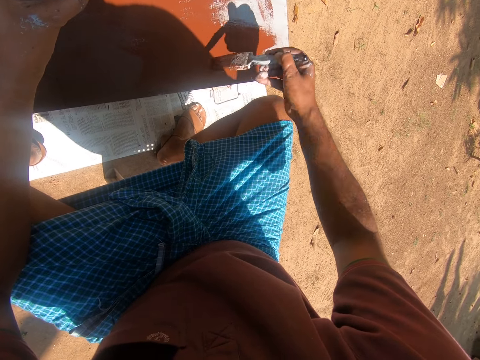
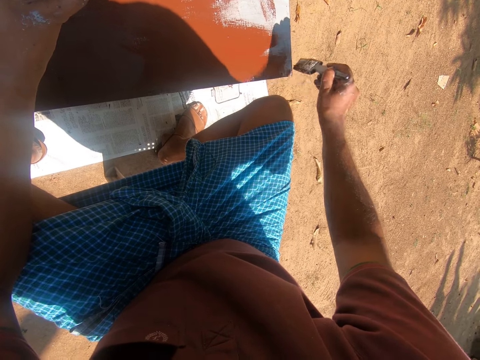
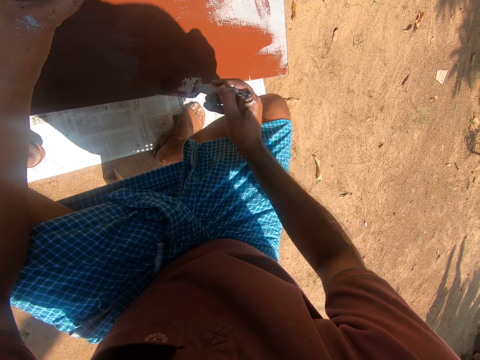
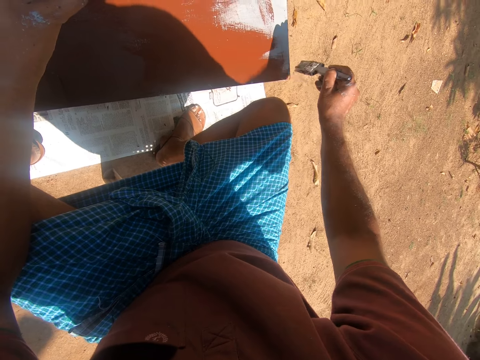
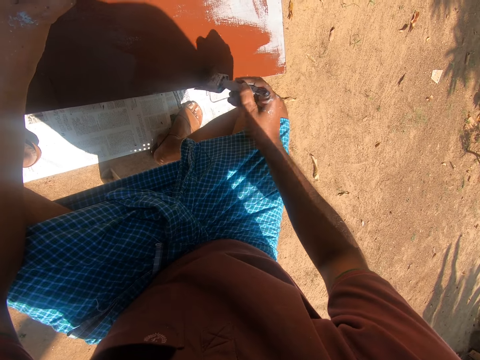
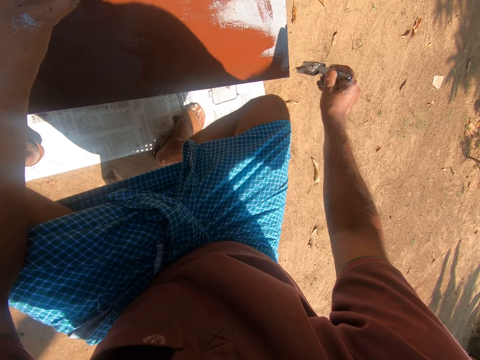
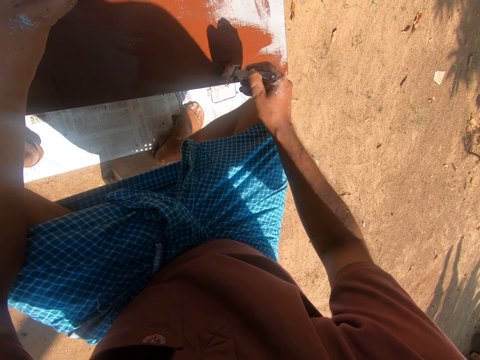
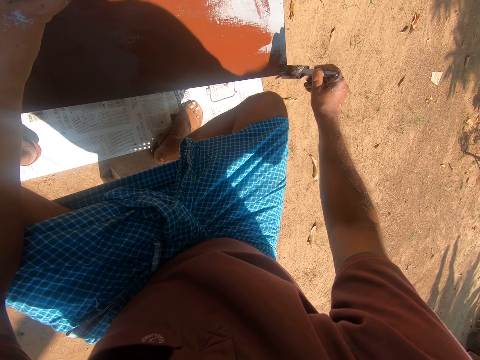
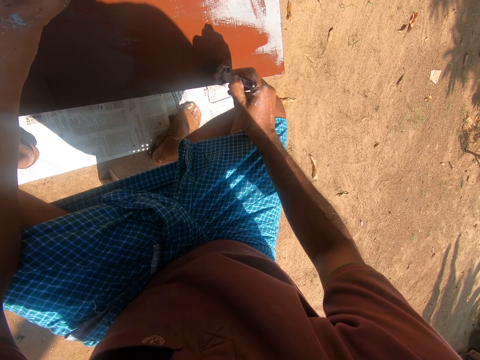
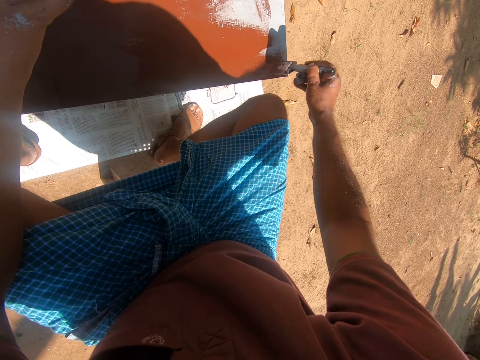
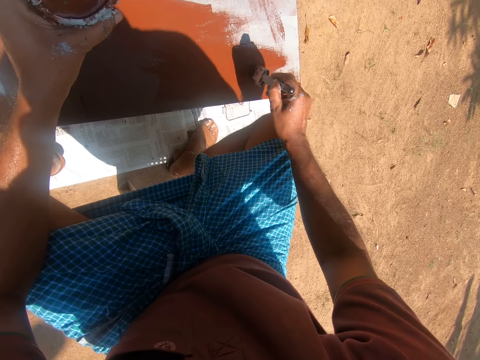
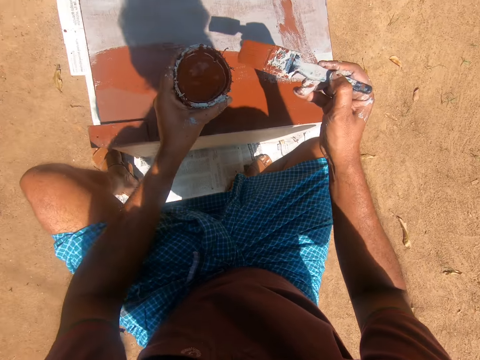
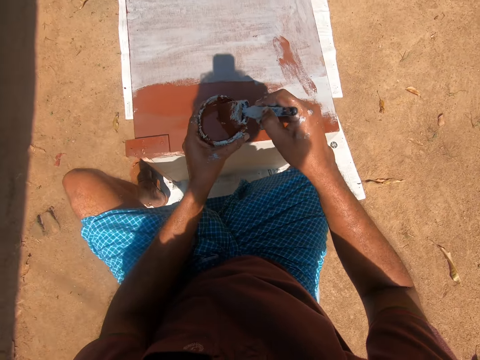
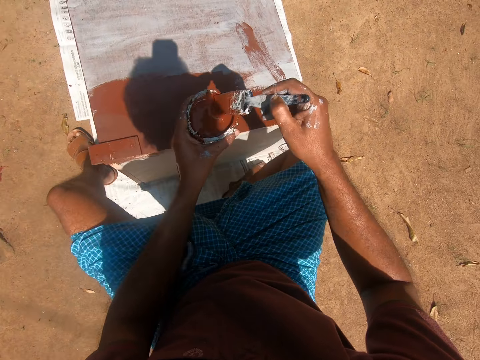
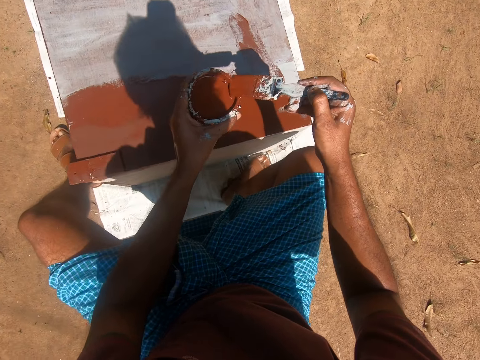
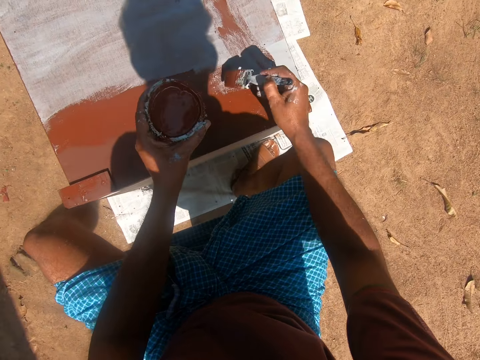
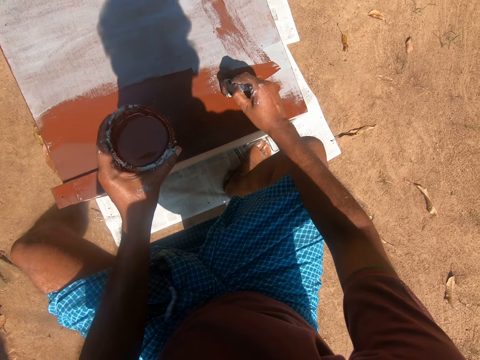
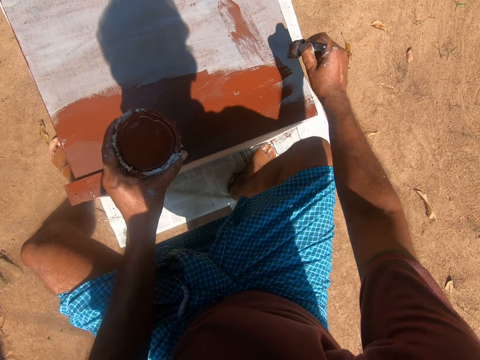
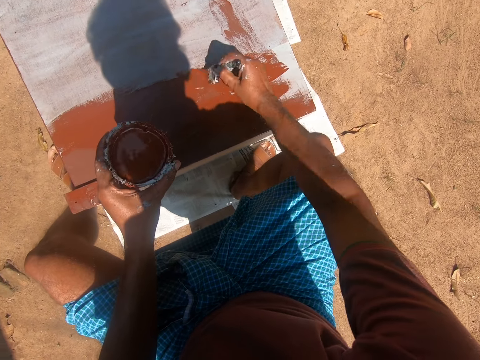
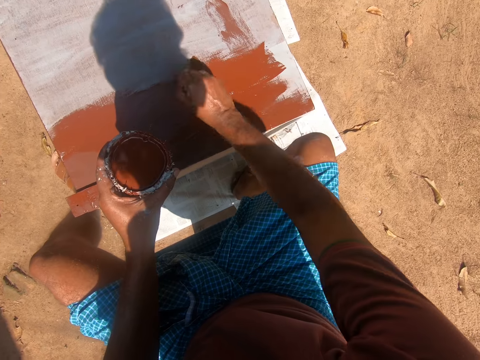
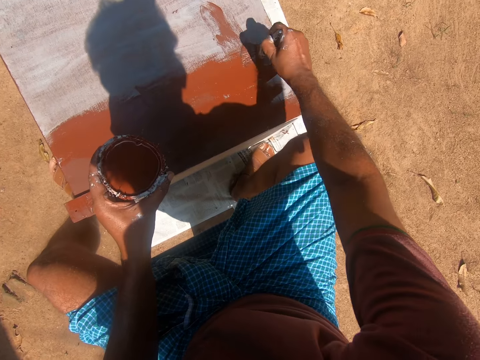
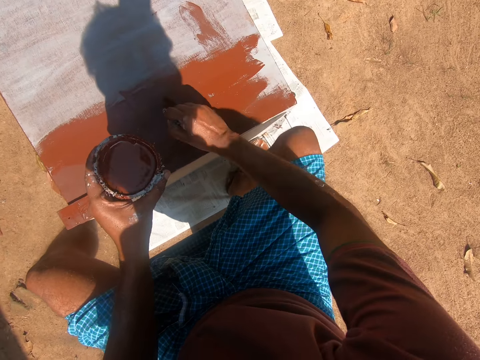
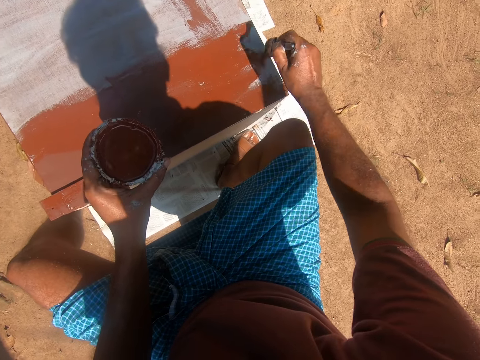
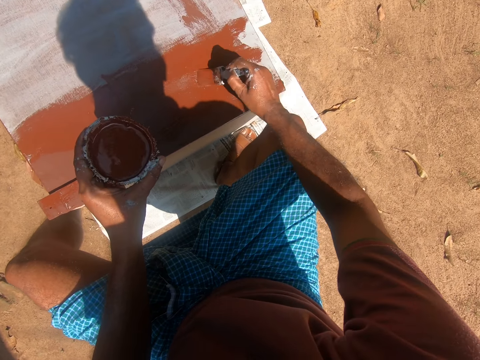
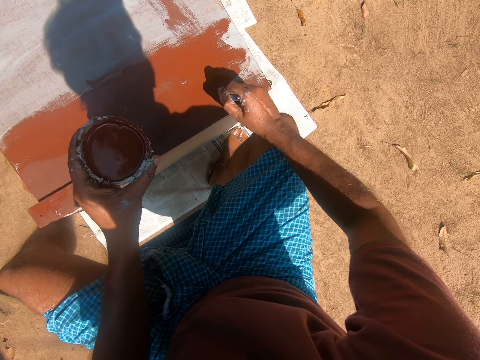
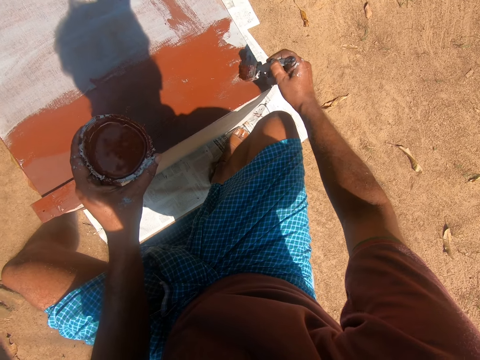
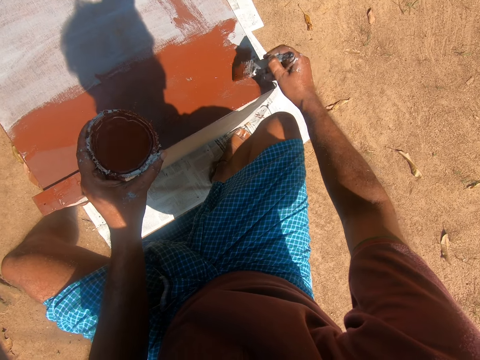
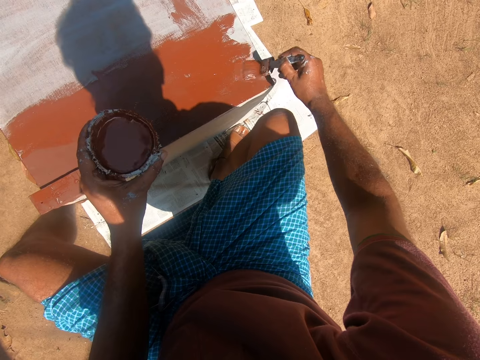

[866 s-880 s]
The camera wearer dips the paint brush into the container of paint. They paint the cupboard with the paint brush.

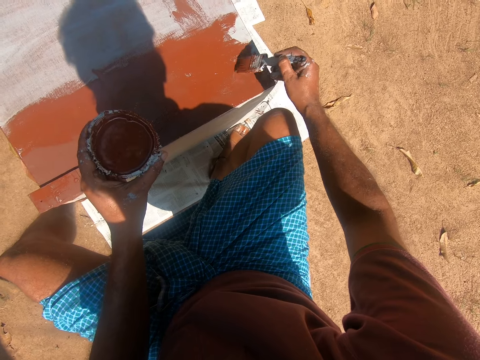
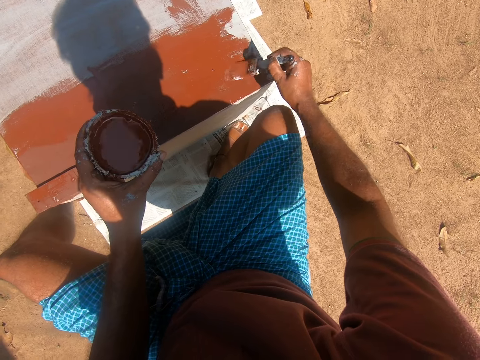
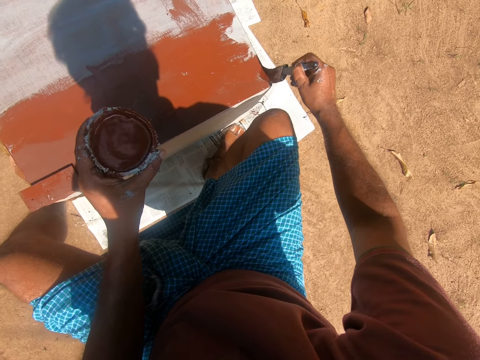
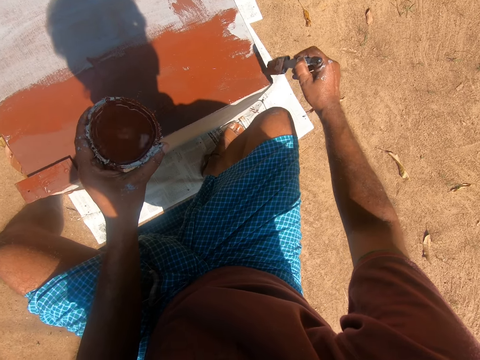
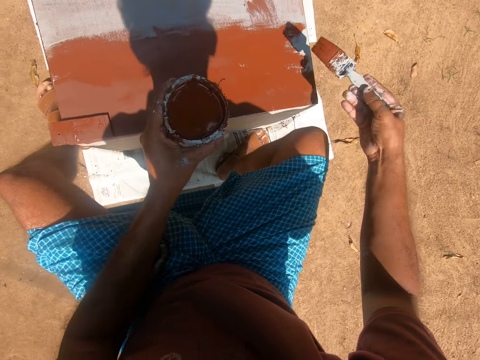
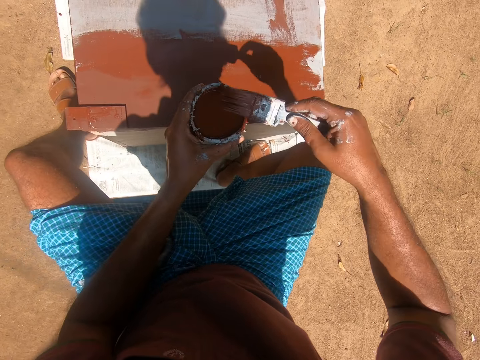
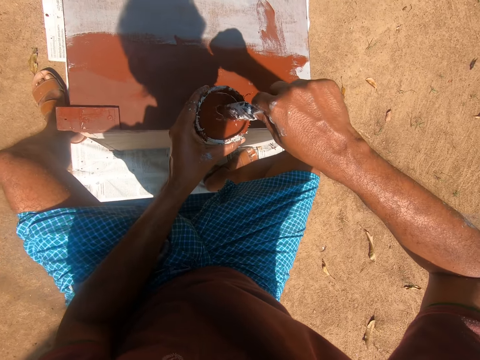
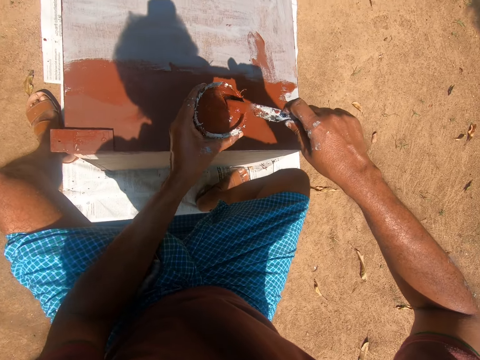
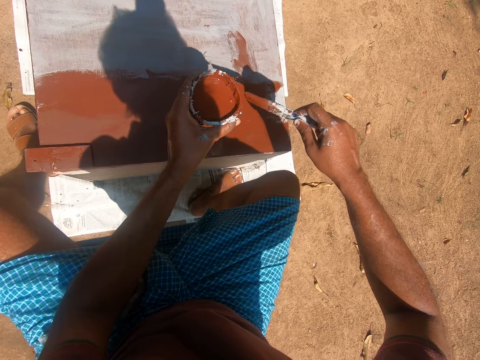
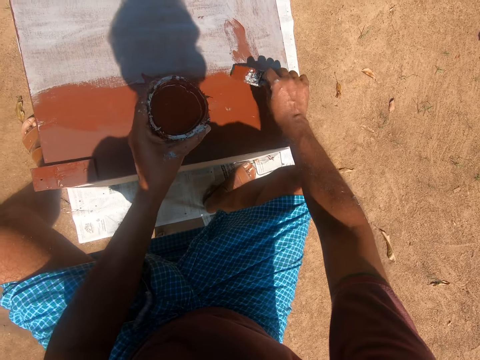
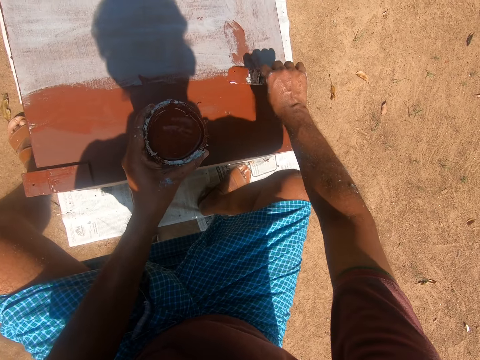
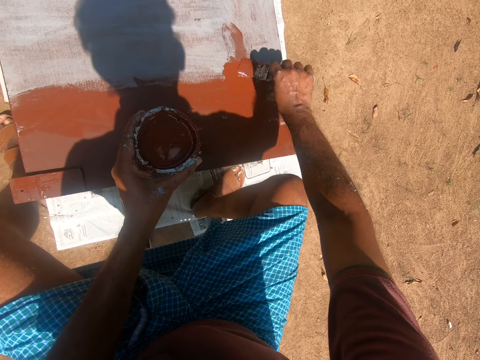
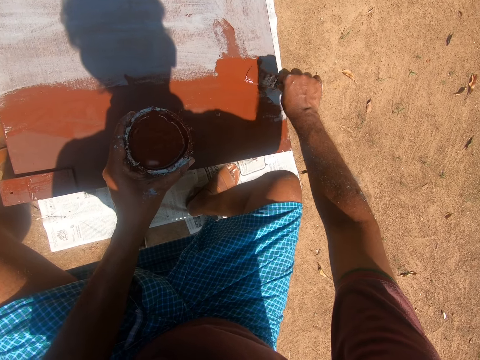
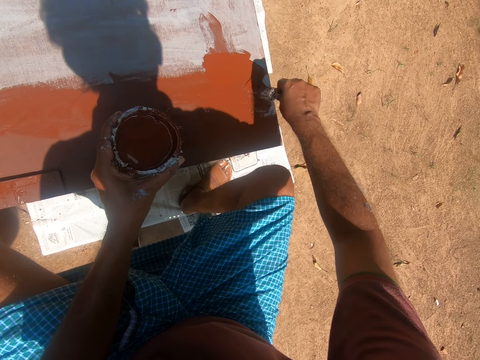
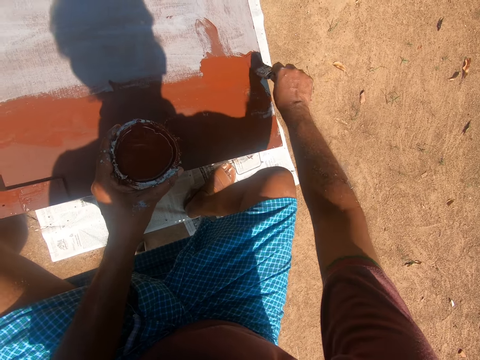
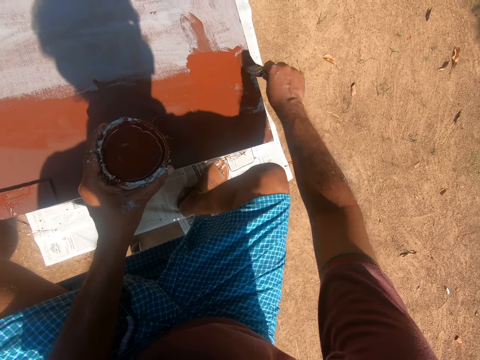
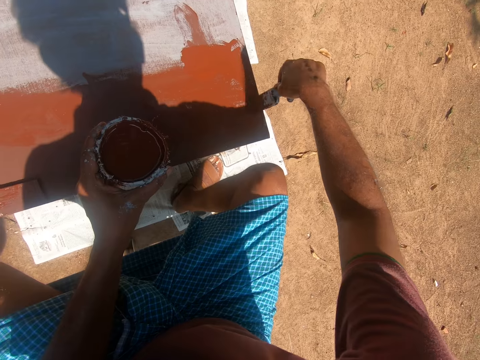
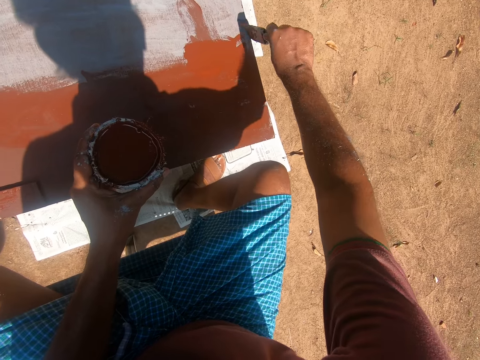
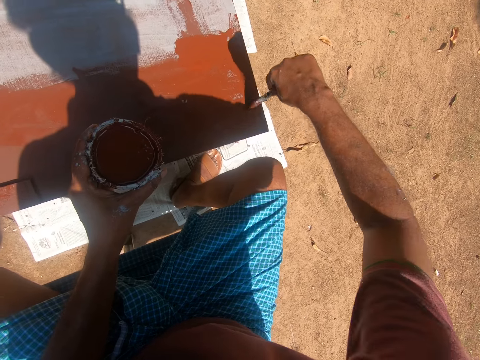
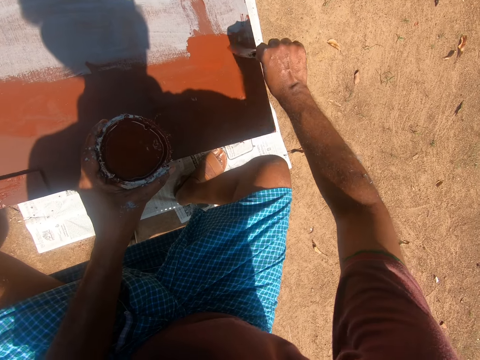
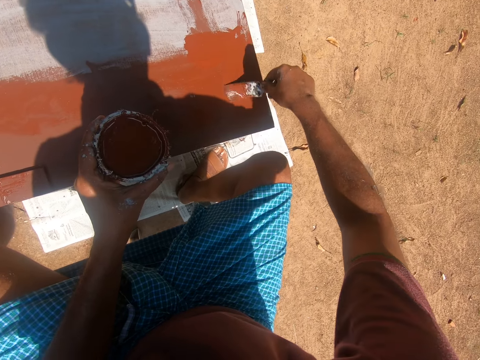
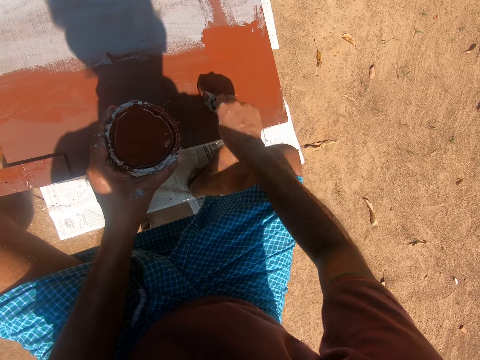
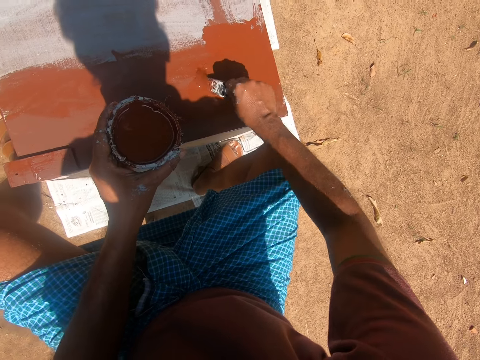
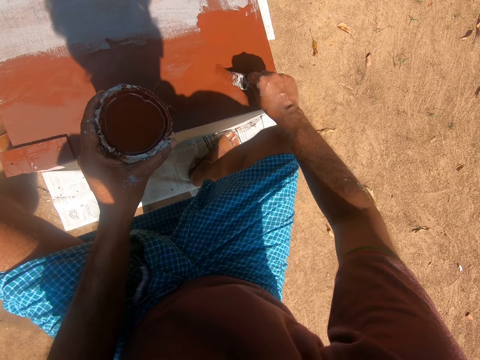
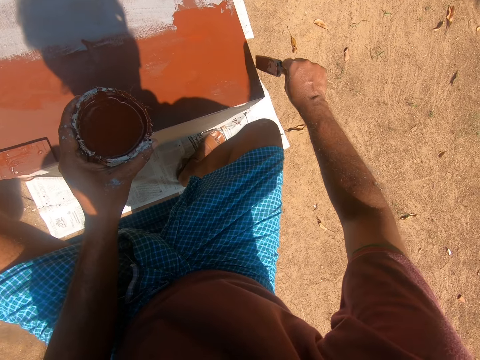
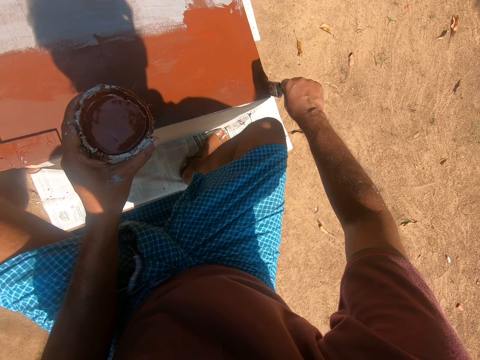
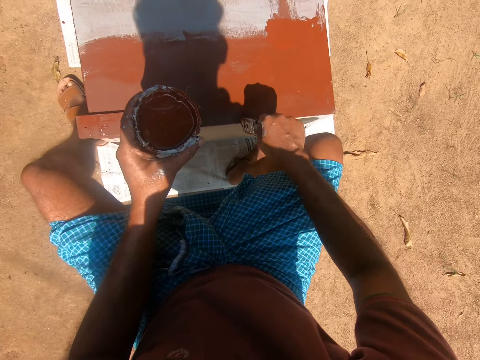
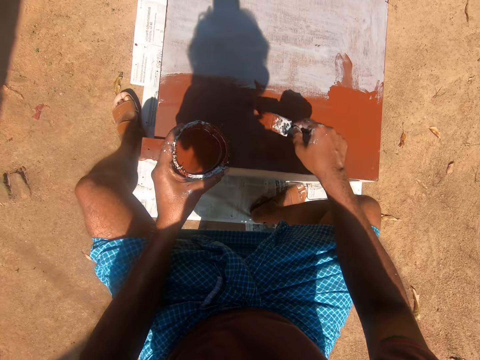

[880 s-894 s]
The camera wearer dips the paint brush into the container of paint. They paint the cupboard with the paint brush.
